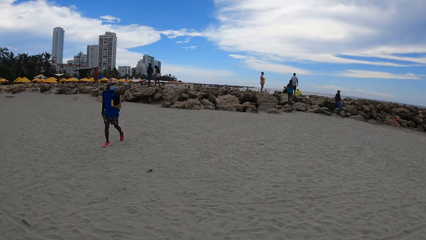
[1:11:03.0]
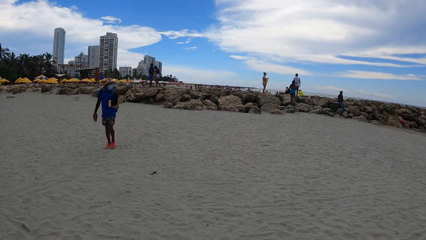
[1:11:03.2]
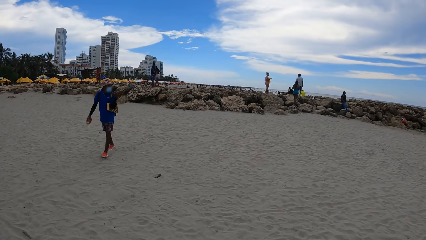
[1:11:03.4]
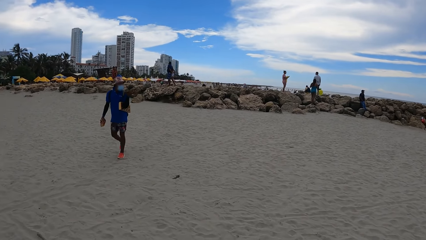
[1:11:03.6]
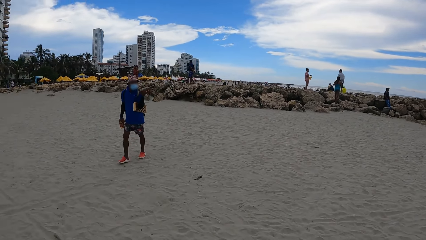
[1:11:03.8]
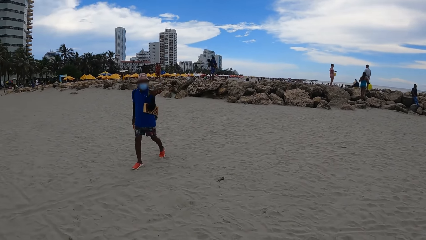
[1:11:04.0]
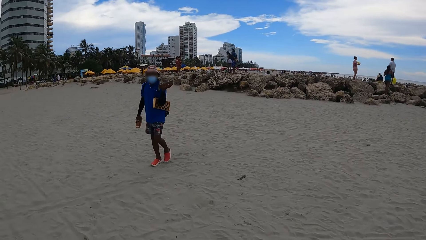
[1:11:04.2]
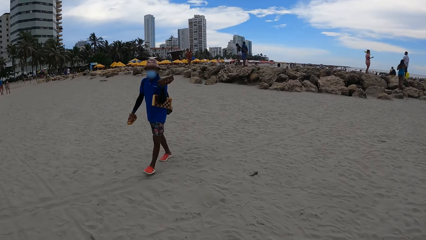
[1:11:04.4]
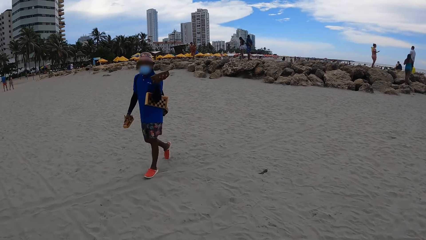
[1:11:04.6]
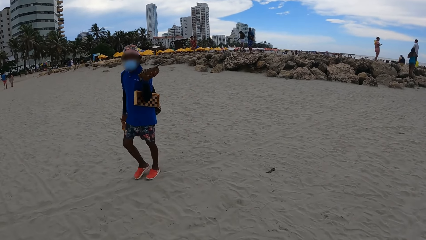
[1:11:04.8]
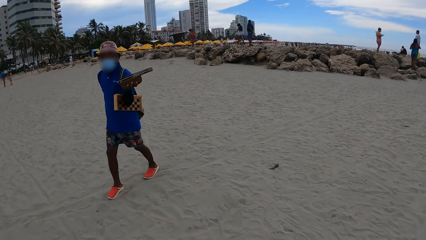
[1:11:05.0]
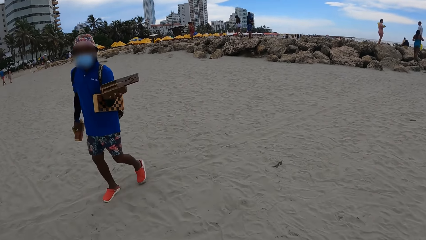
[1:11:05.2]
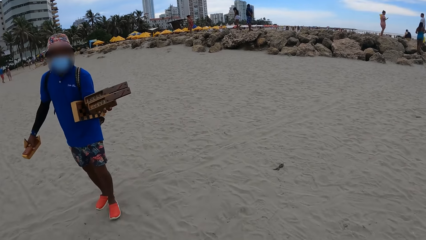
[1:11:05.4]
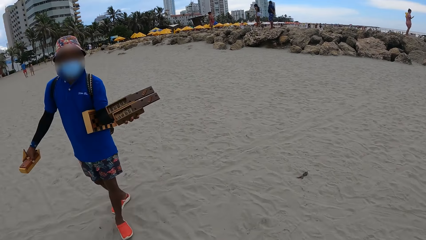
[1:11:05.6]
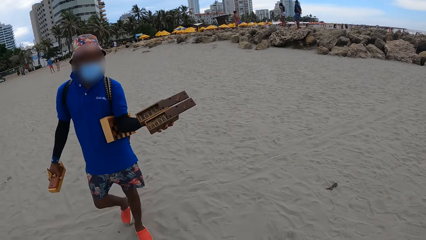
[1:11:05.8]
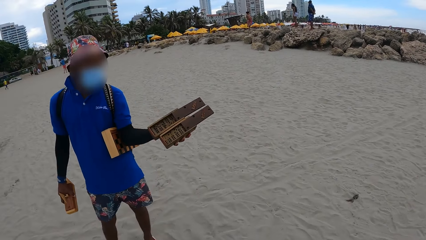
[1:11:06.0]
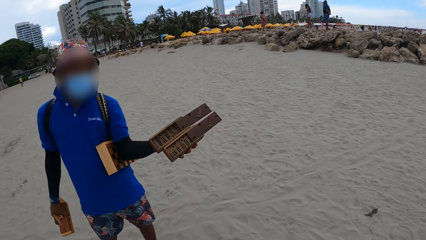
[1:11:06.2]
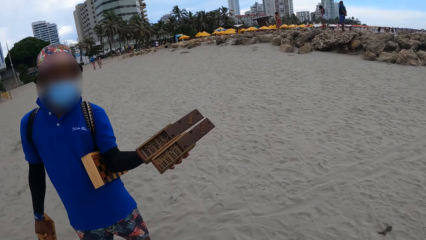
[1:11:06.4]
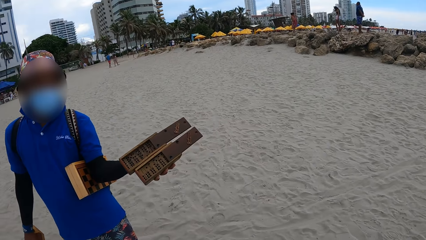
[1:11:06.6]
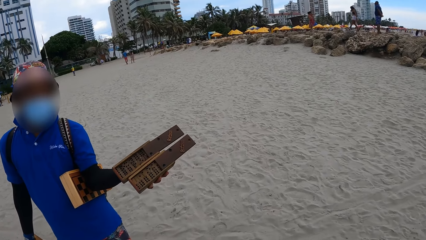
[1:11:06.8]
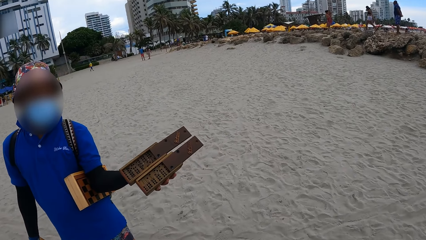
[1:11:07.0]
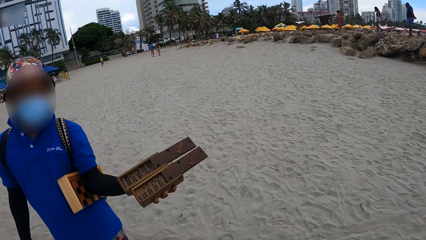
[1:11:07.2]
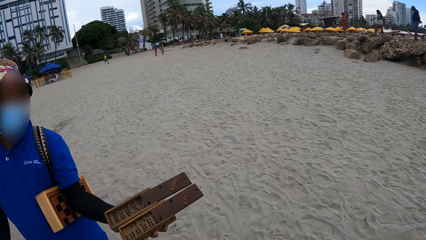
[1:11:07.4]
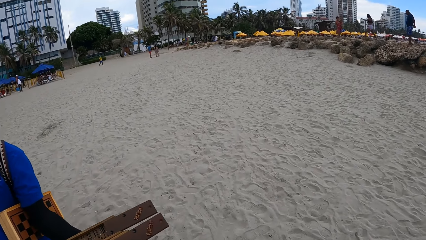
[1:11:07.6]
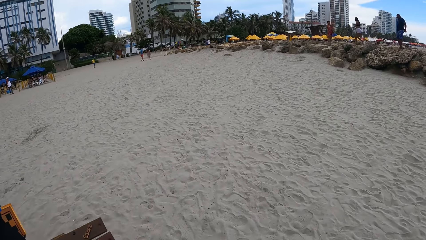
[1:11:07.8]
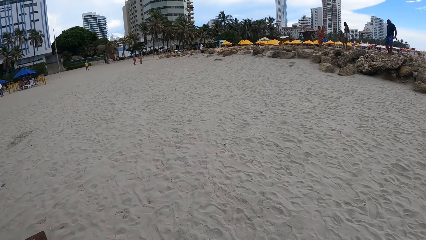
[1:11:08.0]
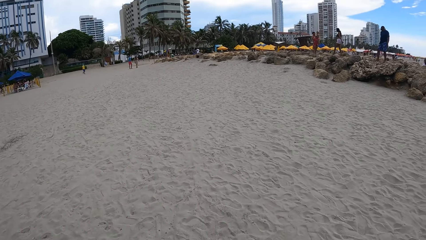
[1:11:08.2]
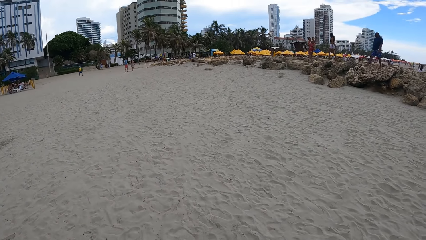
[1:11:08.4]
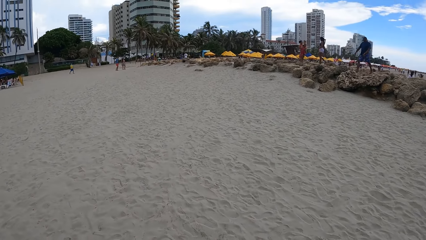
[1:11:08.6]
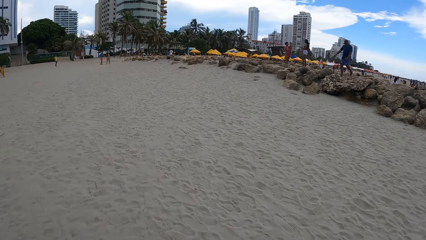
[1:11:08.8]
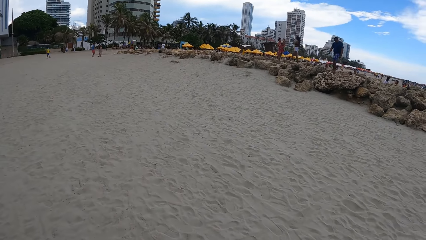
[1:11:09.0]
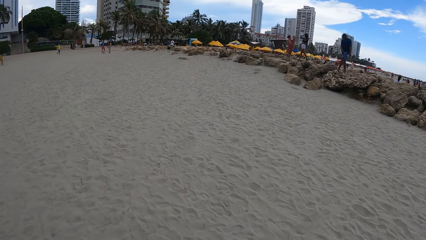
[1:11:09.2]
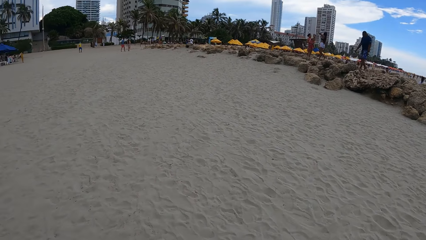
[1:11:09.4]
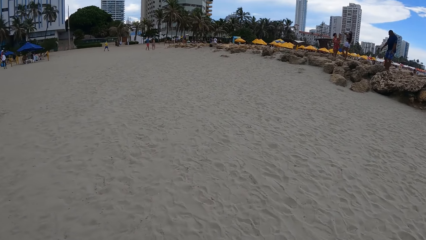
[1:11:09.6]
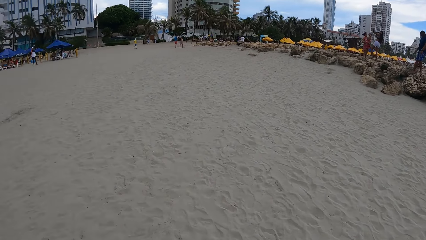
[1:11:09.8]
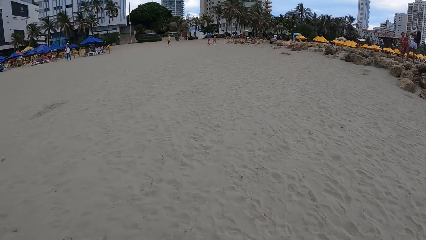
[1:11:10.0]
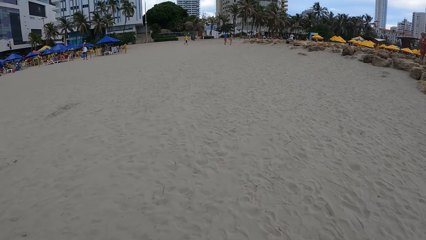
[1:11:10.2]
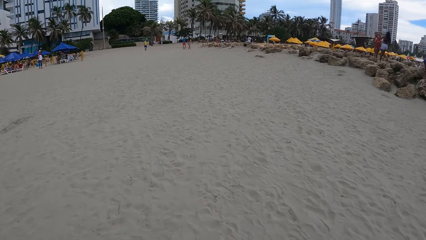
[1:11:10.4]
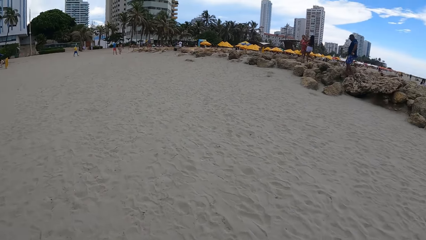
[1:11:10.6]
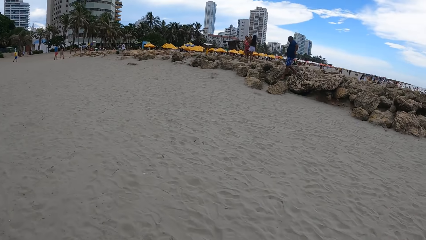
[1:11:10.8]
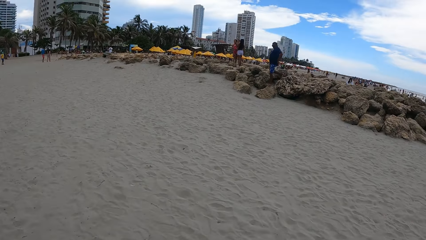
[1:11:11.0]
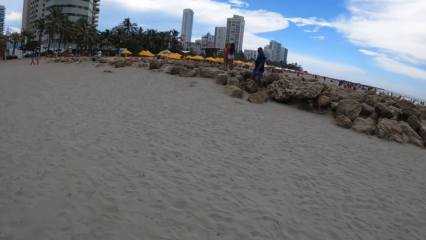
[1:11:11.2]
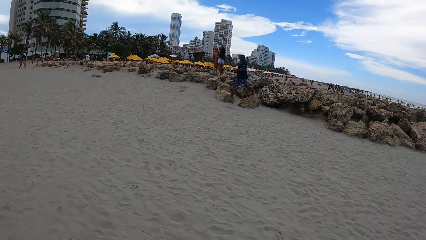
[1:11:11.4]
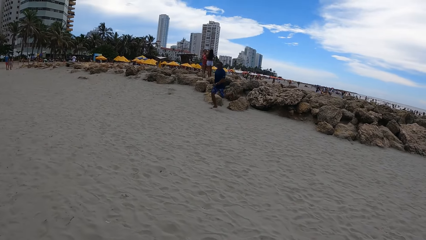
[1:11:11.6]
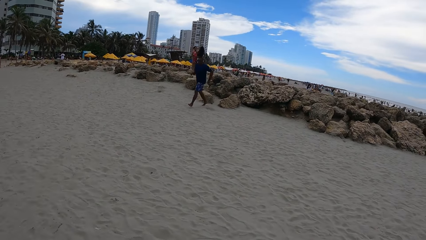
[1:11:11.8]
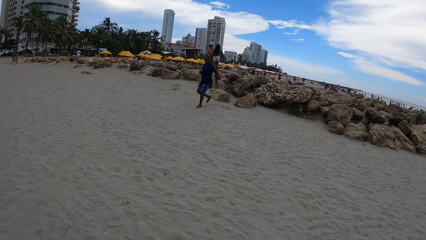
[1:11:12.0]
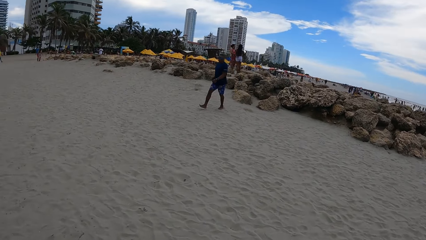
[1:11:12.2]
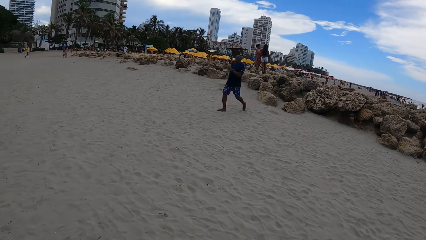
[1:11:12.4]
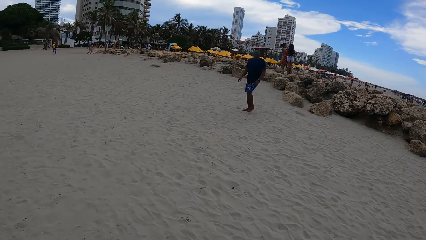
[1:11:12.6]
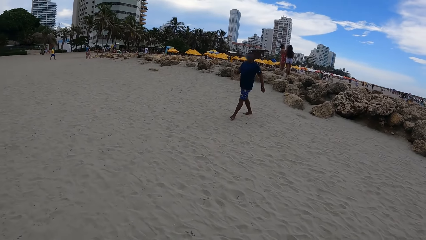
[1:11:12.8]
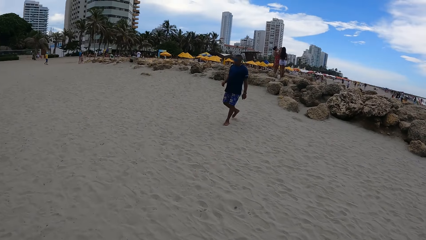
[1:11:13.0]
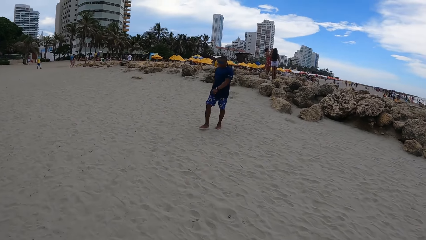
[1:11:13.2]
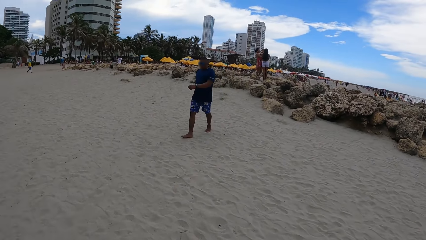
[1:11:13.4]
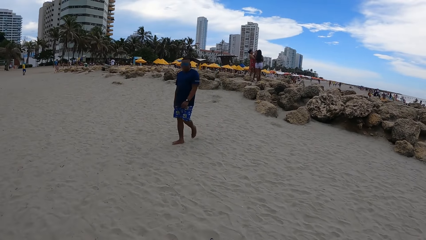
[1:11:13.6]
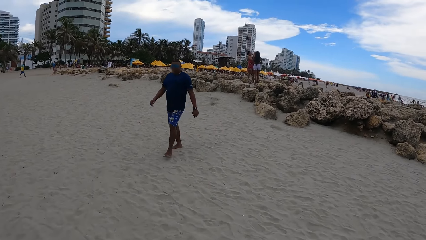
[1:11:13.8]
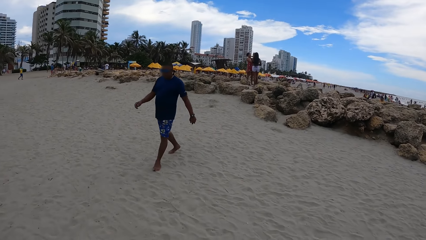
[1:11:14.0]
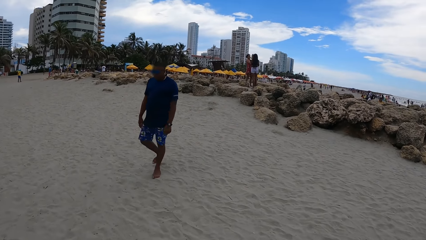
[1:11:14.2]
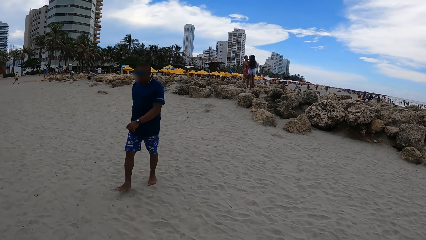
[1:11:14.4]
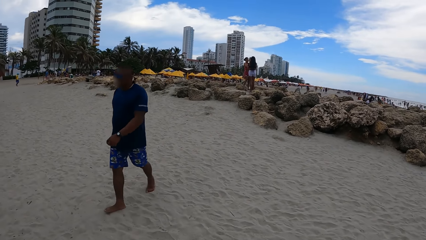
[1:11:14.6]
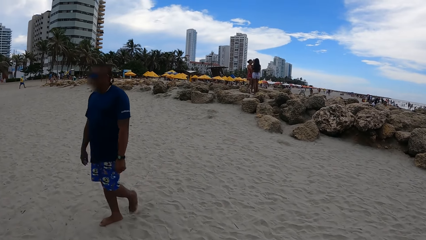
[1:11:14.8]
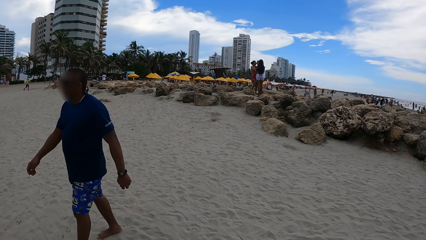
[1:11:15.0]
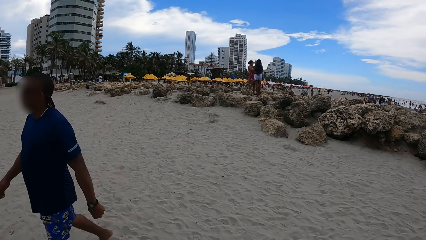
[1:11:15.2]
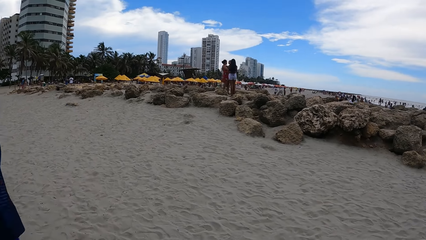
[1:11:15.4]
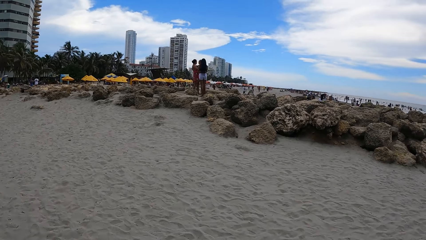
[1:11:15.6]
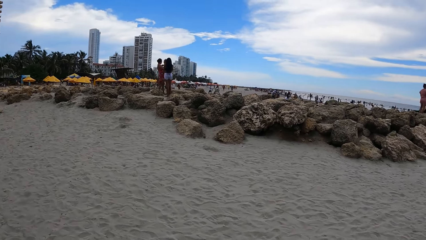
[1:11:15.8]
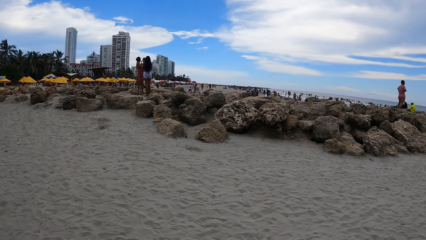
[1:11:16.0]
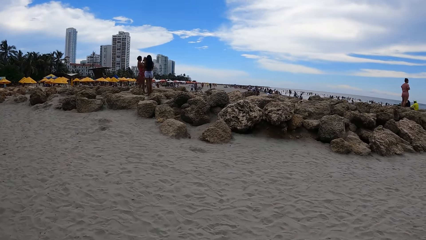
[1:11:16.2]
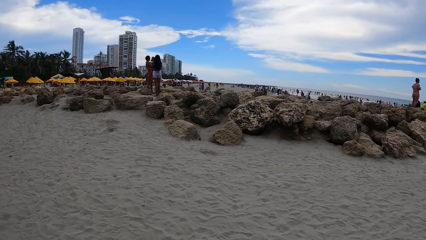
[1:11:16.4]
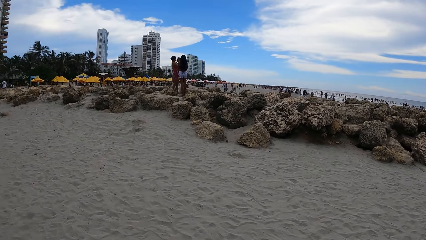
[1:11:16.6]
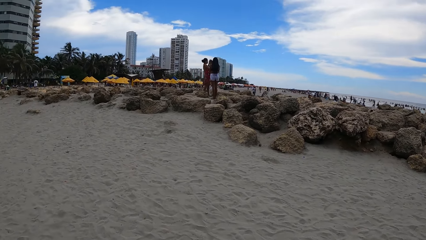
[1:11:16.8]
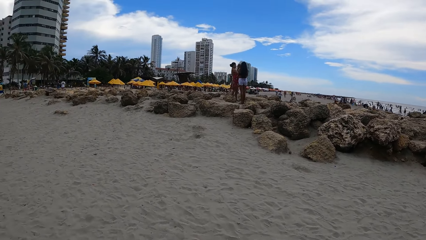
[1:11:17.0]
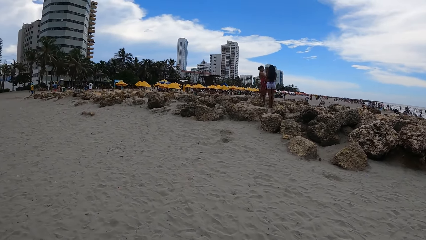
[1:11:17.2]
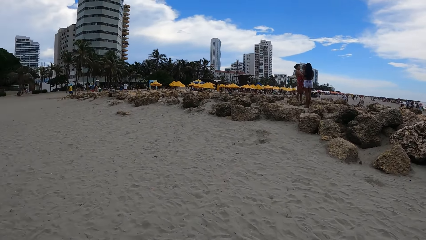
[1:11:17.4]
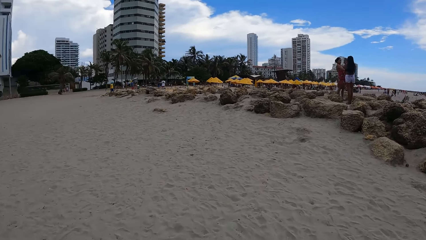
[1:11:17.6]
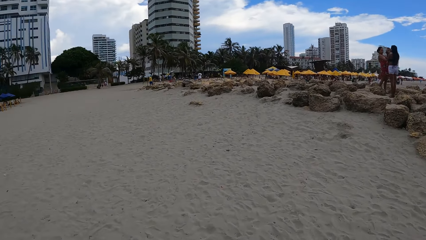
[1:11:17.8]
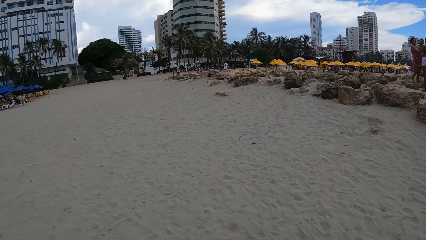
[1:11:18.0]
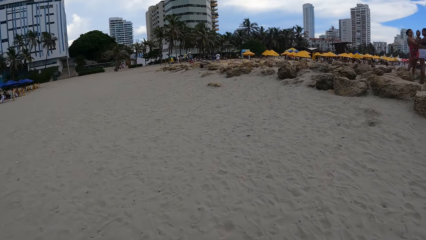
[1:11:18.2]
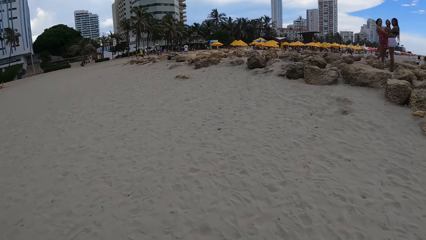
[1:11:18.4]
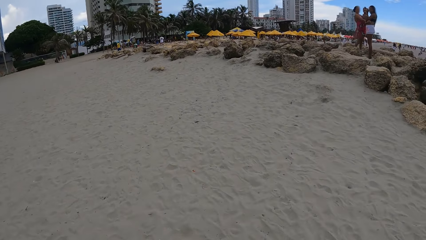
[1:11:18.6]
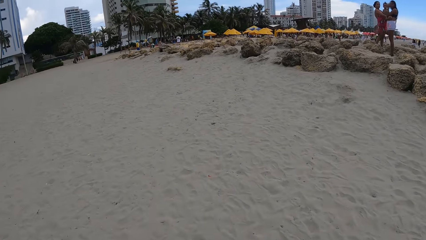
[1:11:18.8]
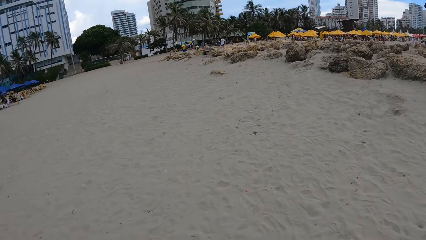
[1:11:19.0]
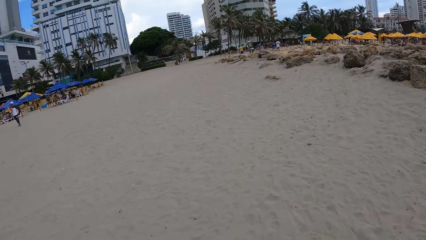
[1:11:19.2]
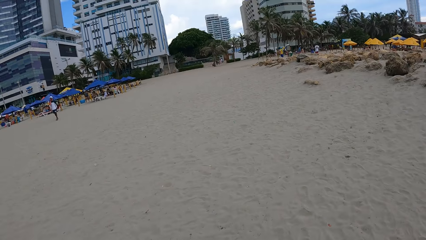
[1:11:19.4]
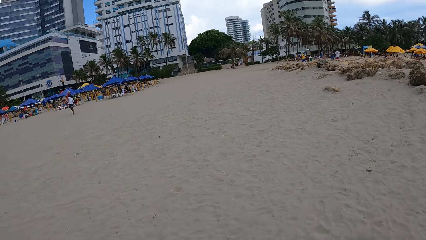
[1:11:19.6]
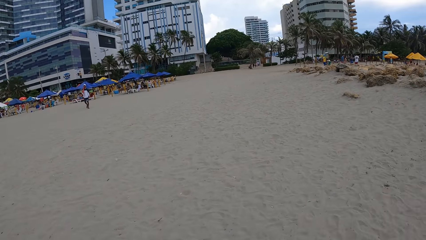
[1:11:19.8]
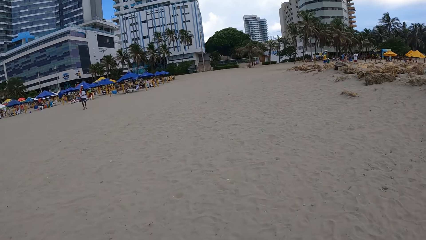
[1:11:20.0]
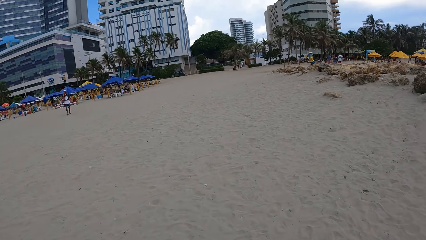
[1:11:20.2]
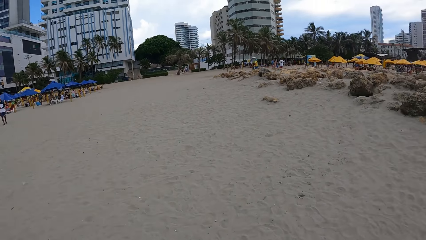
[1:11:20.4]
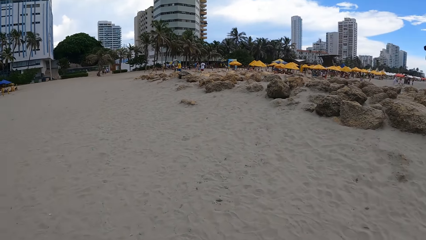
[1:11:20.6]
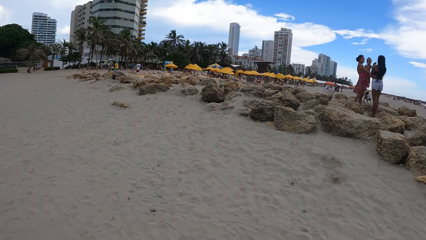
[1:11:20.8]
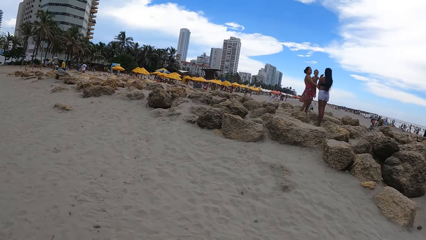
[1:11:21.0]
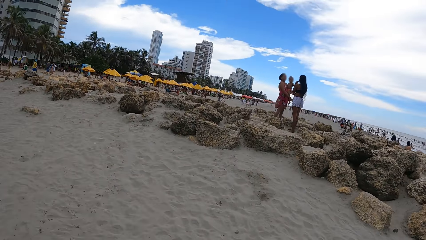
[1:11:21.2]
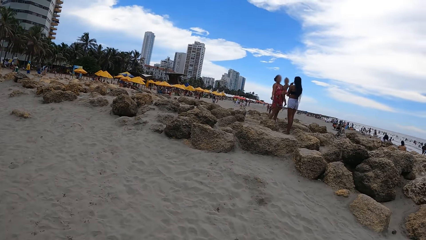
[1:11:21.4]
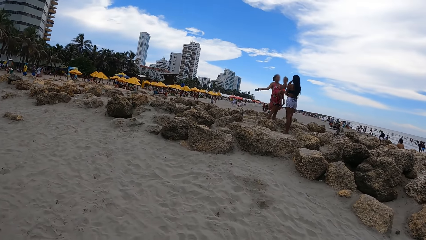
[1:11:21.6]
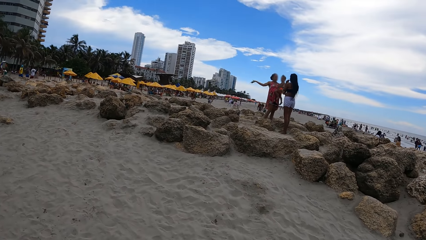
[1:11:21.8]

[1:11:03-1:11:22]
A man interacts with the camera wearer. The camera wearer stares at the man. They walk around the beach. They look around. They walk around the beach.
